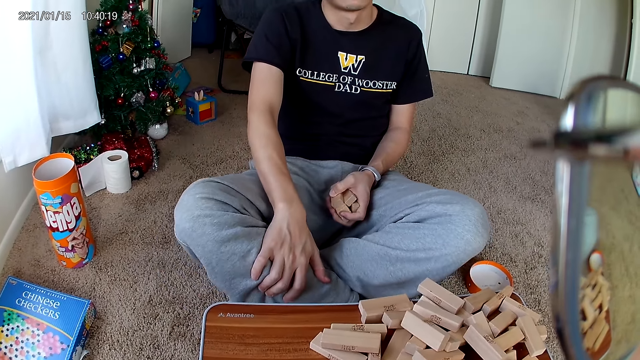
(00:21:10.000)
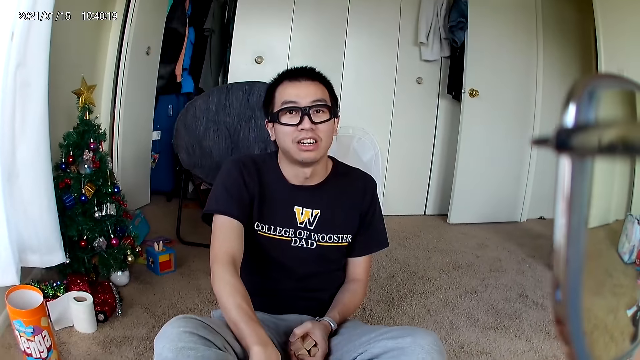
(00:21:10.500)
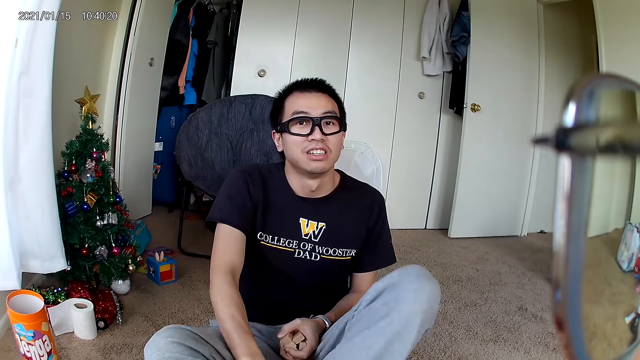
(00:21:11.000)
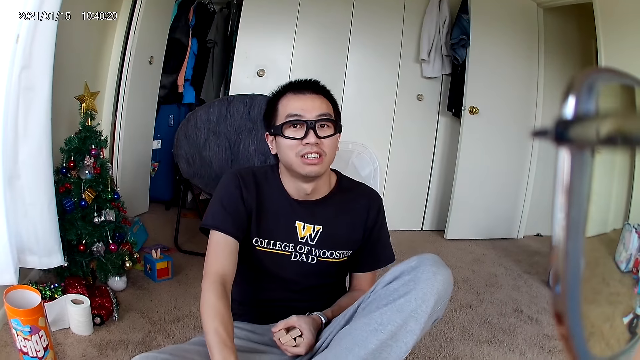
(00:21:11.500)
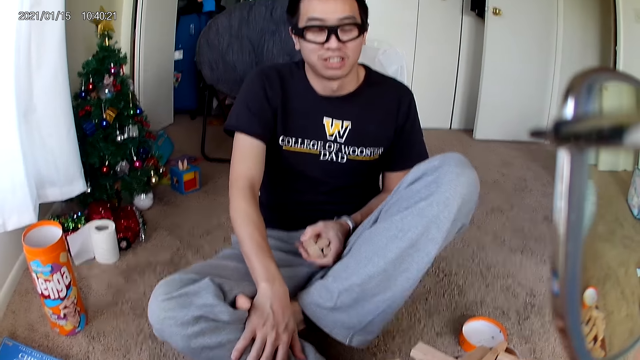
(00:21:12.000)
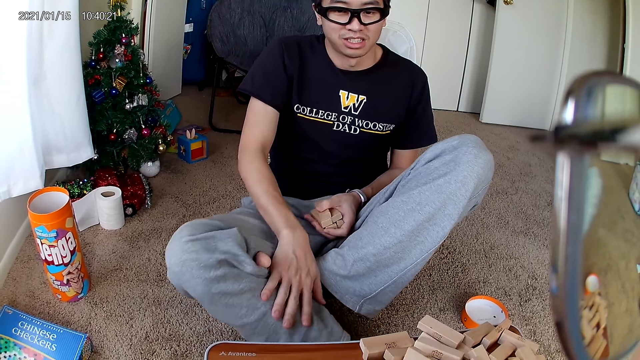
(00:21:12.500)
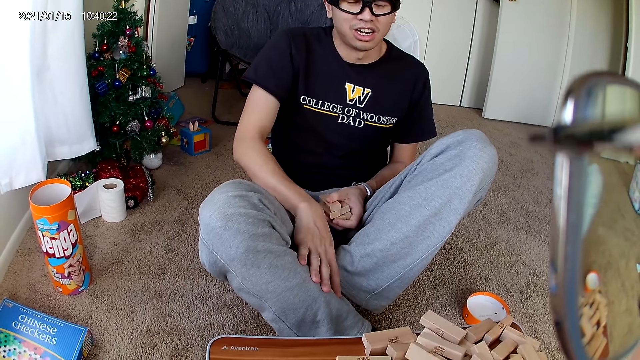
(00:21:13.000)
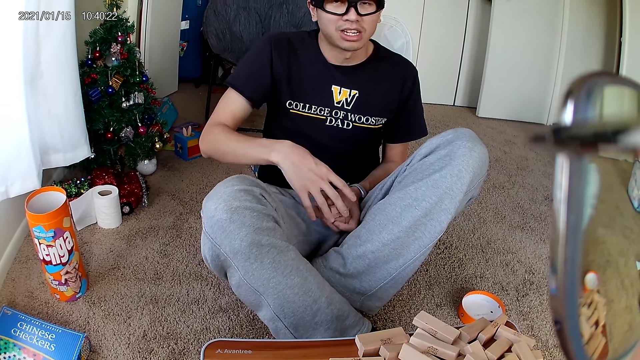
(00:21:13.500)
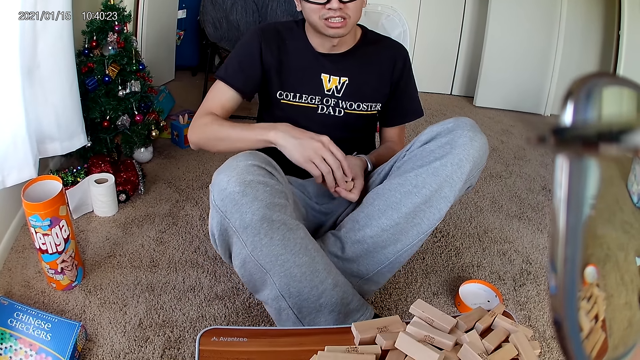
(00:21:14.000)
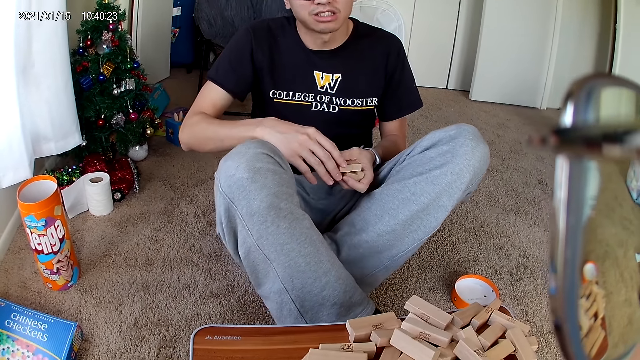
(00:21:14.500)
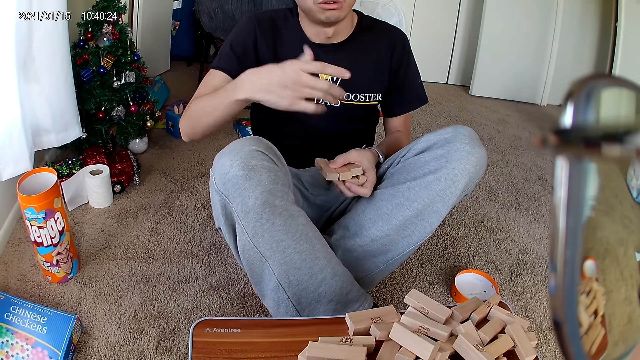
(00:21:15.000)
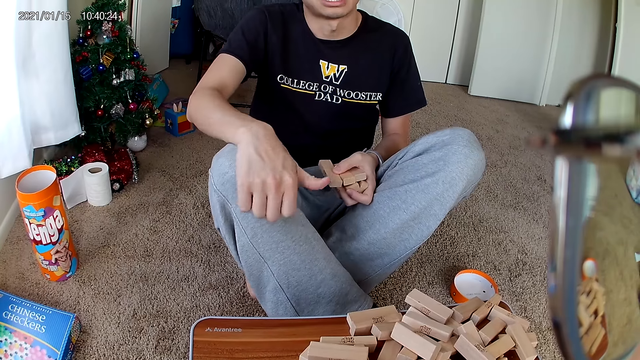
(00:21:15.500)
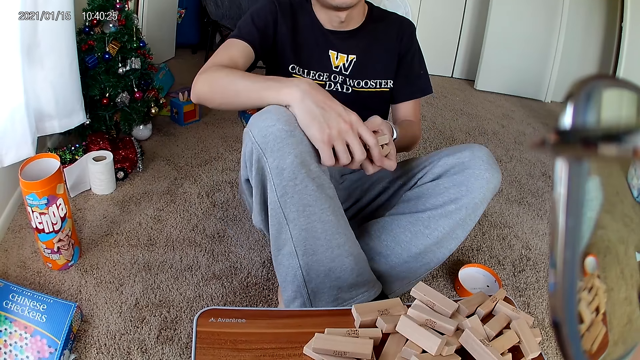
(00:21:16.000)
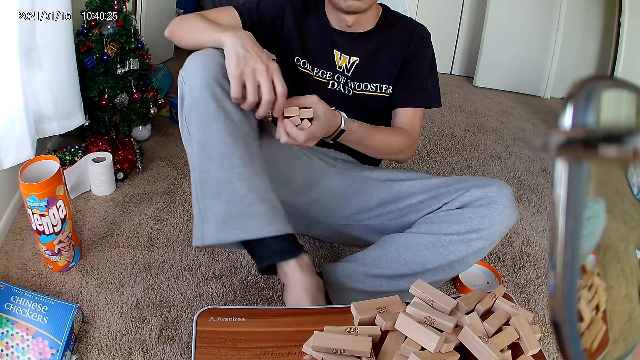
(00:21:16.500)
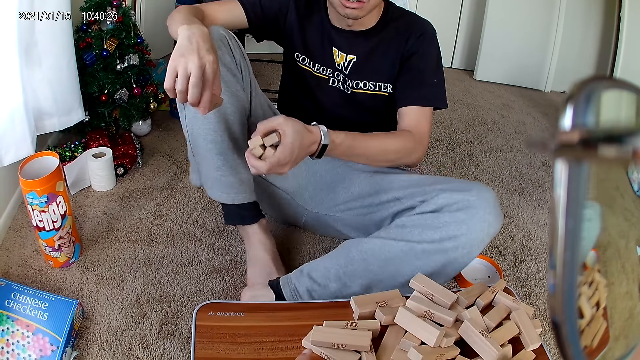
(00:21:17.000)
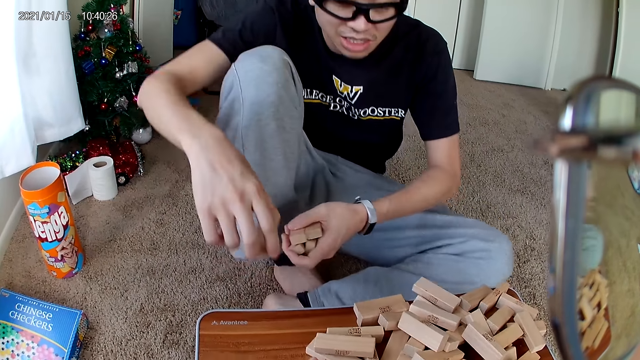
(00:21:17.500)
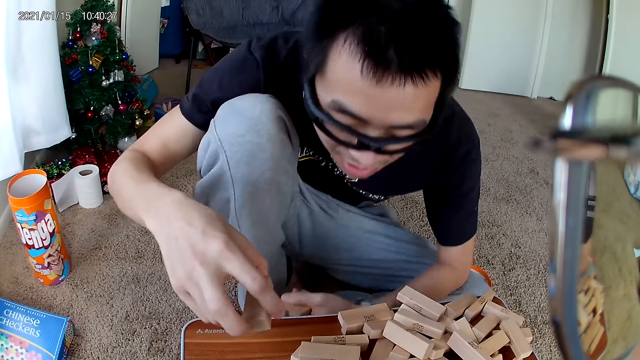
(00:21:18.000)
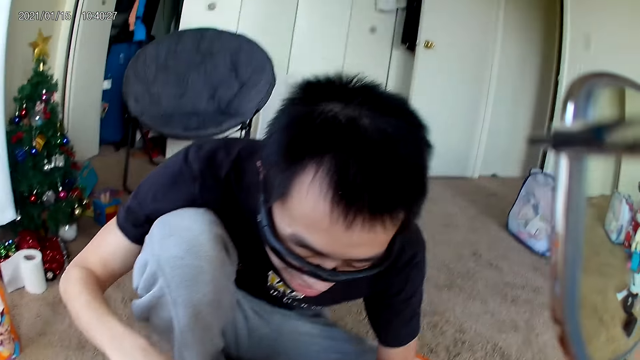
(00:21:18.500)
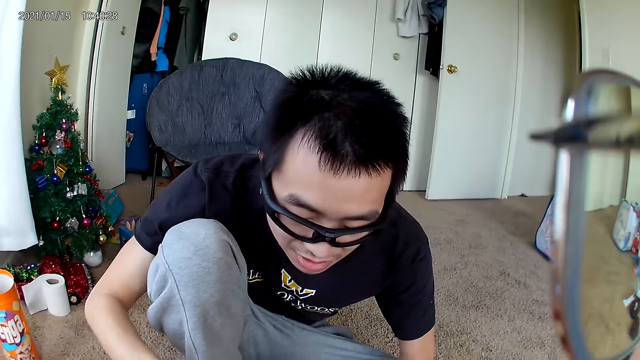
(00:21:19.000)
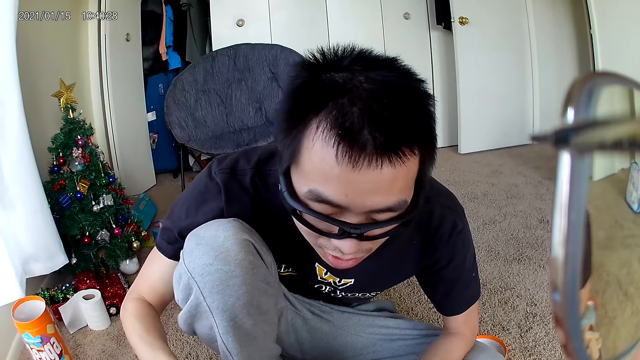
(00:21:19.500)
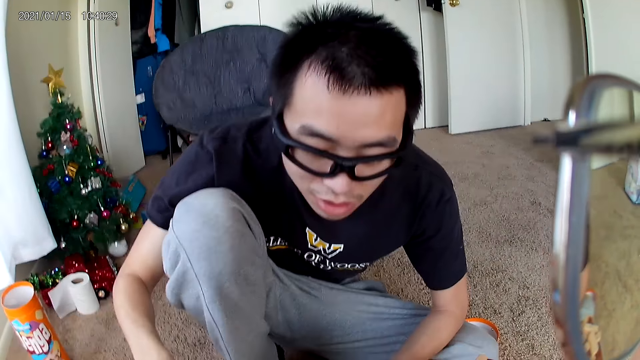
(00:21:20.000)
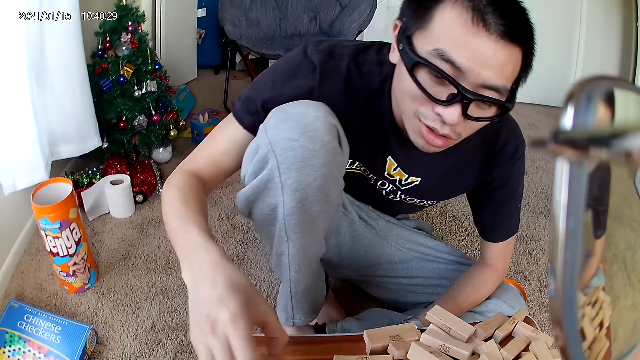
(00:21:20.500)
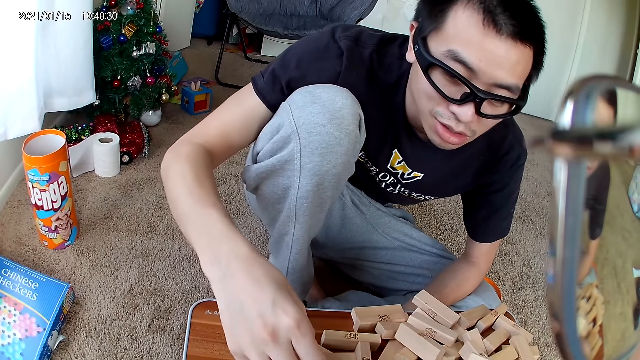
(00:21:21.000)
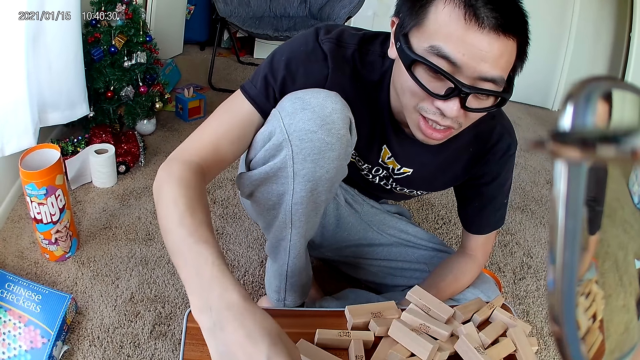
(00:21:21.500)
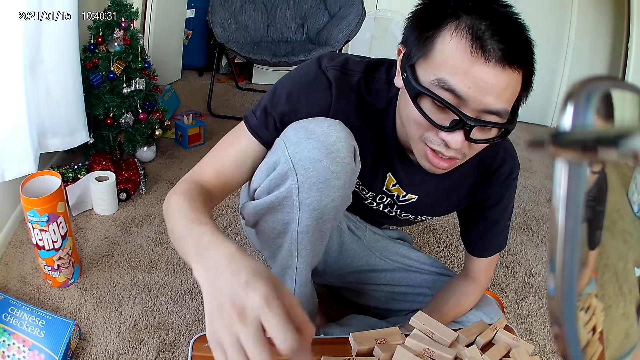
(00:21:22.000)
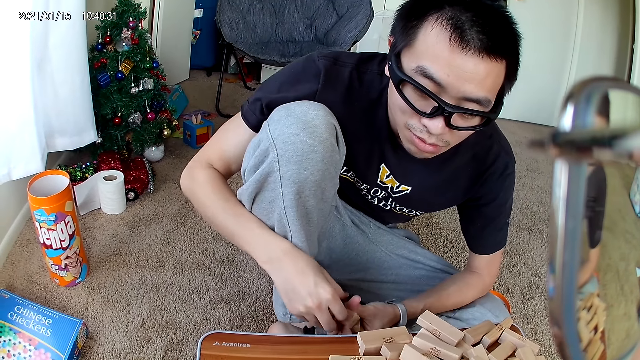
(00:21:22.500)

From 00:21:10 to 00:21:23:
The camera wearer looks at the man. The man talks to the camera wearer. The man arranges the building blocks on the wooden board and places the blocks down.

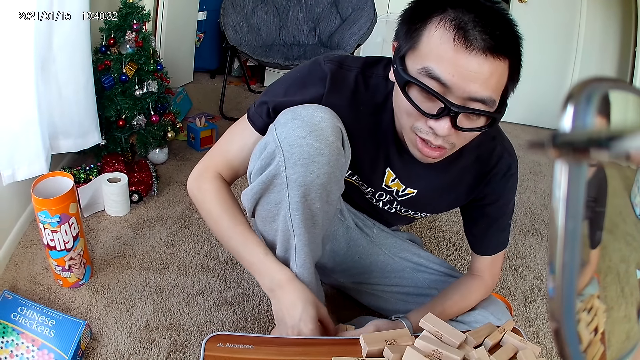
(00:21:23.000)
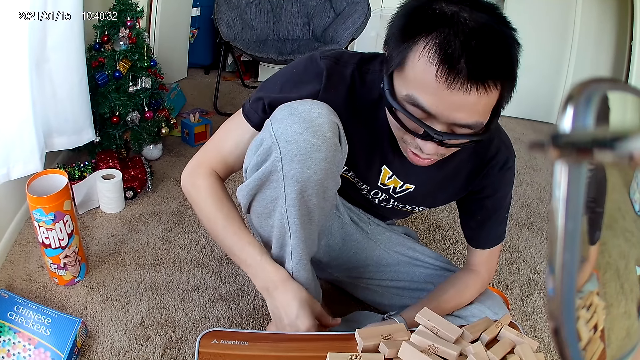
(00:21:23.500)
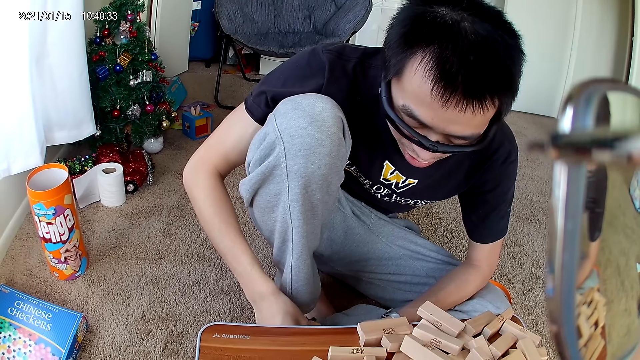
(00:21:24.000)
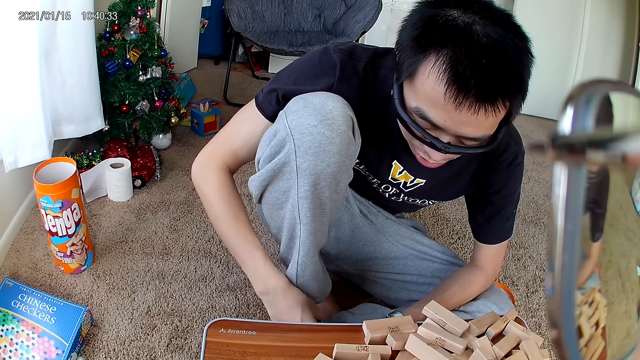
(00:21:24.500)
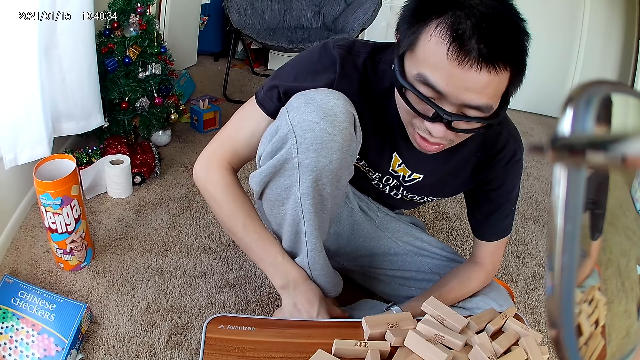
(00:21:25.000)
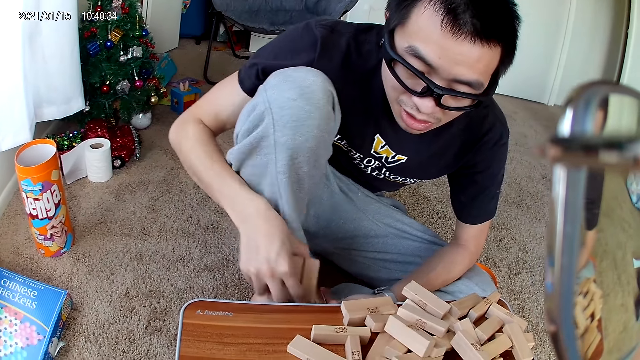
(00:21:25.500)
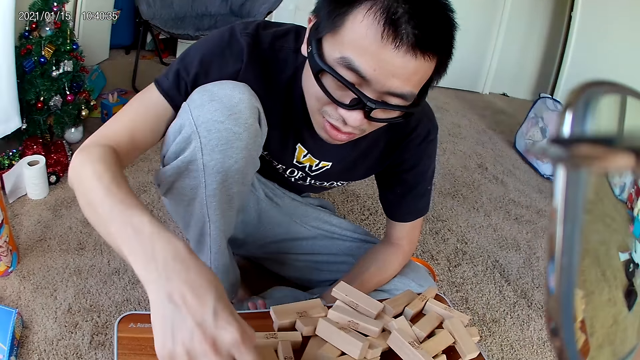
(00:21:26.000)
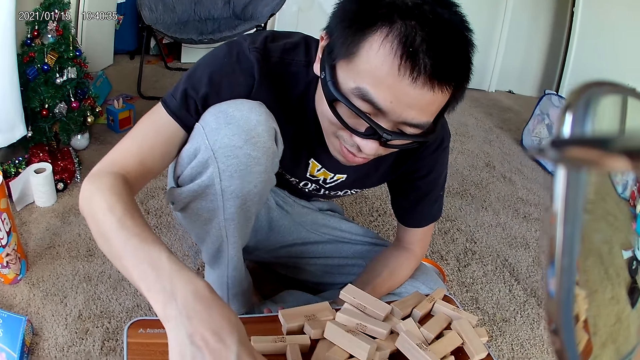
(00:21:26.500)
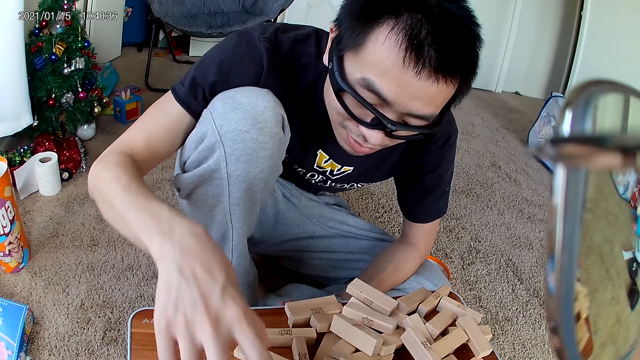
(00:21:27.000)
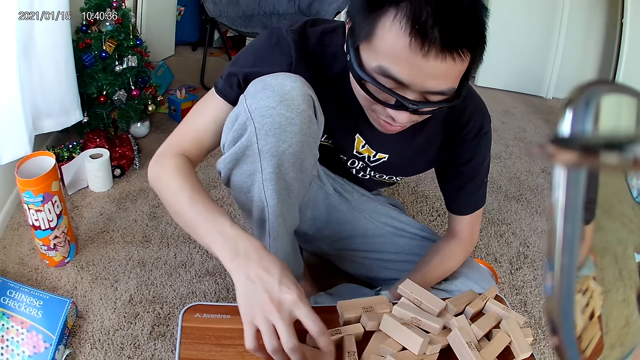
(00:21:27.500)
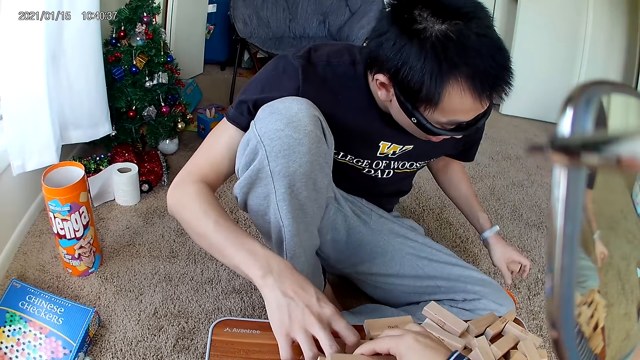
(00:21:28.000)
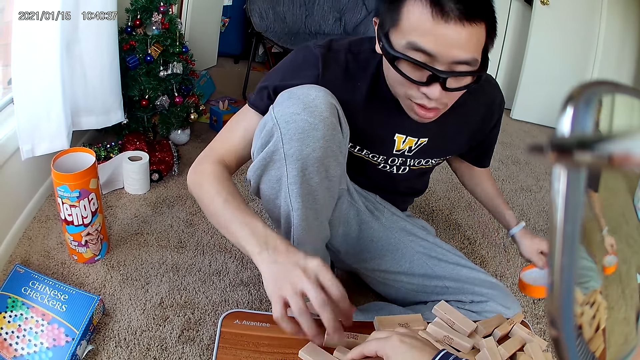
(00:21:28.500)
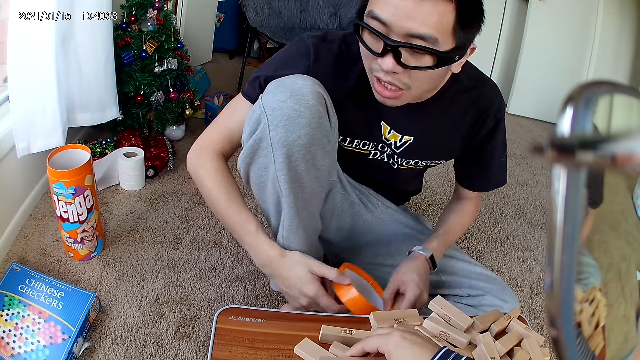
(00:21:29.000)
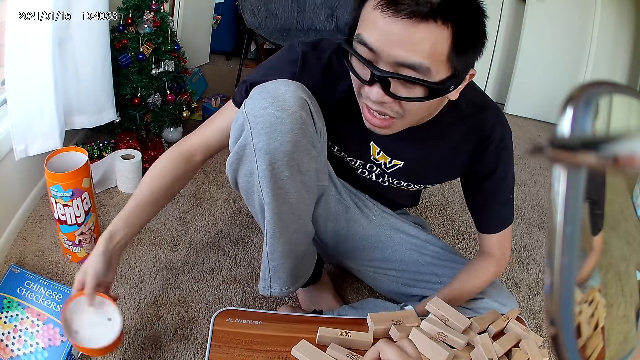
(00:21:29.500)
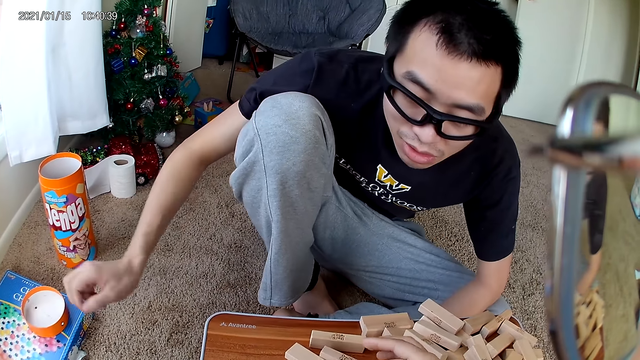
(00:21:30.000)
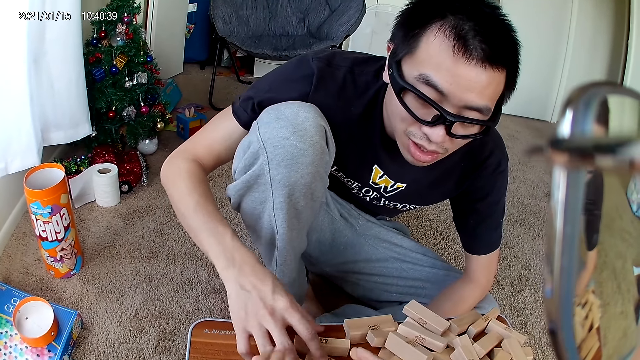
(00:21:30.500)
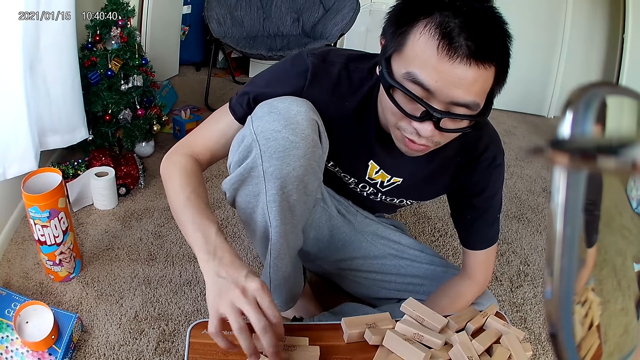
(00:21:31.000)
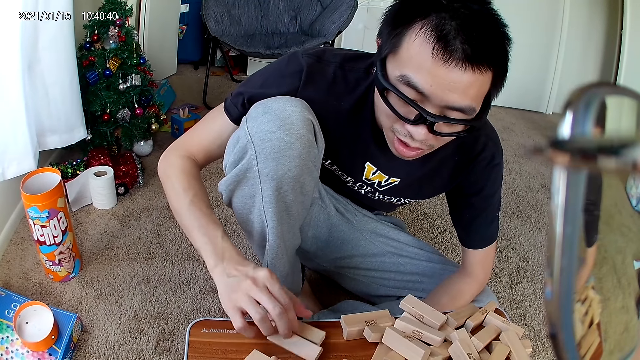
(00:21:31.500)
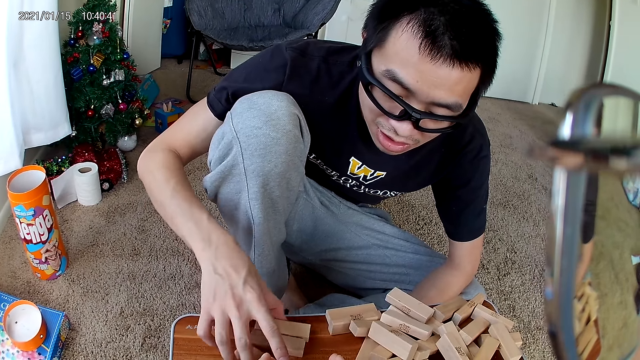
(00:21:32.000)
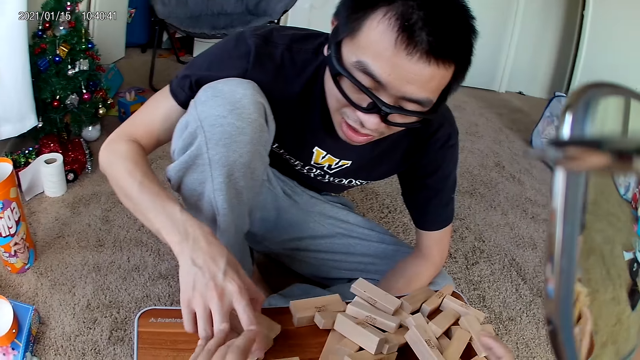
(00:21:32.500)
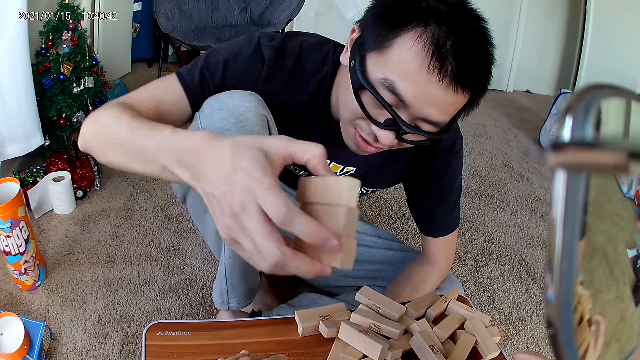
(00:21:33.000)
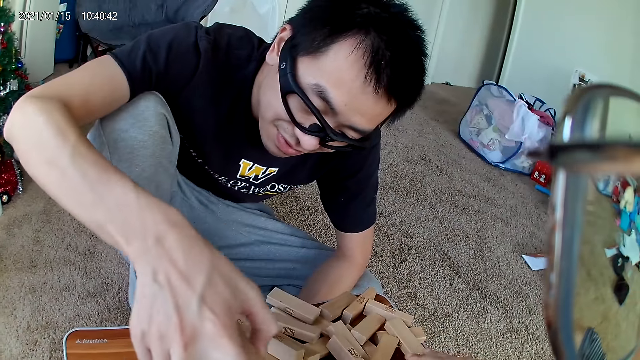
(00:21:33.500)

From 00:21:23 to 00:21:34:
The man places the building blocks on the wooden board. The man picks up the lid of the jenga block container or cylindrical container cover. The man carries the cylindrical container cover, holds the lid of the jenga block container with both hands, and drops the cylindrical container cover on the checkers container. The man arranges the building blocks on the wooden board and picks up a block from the table.
